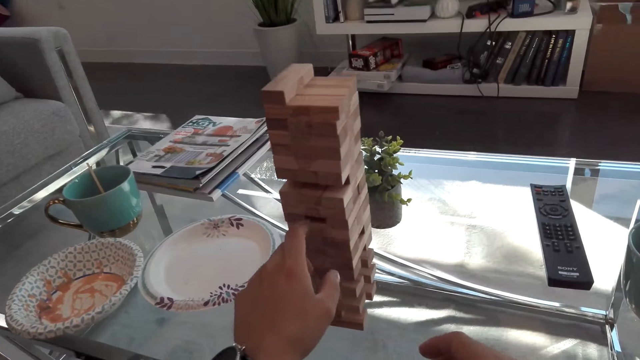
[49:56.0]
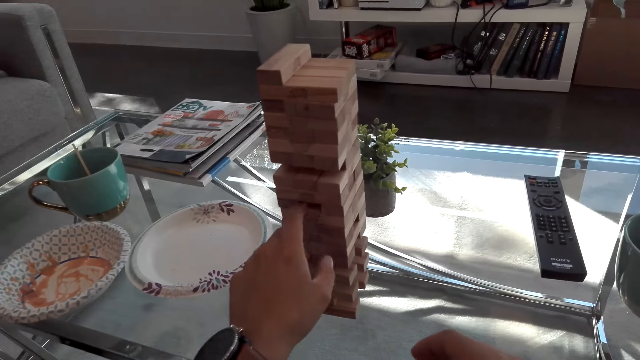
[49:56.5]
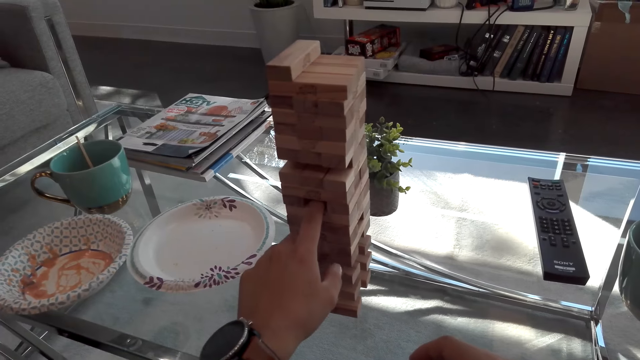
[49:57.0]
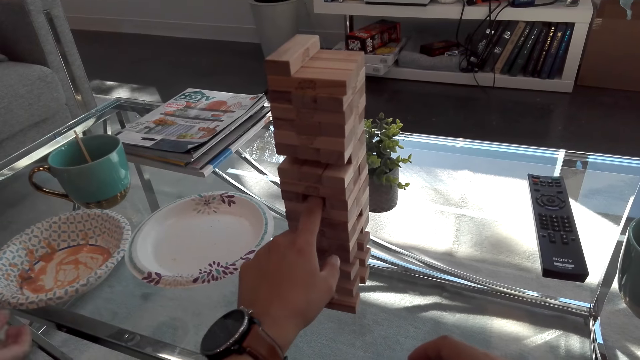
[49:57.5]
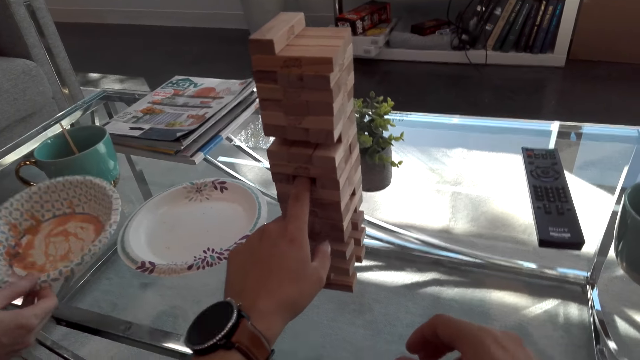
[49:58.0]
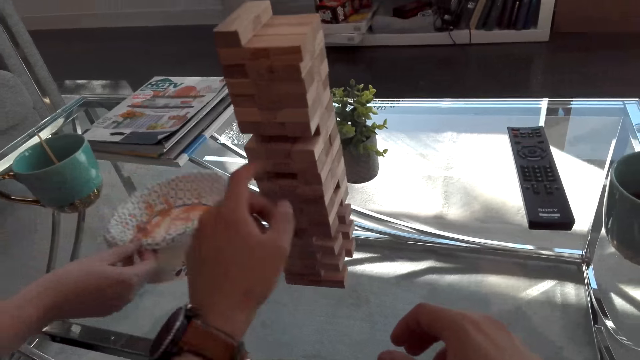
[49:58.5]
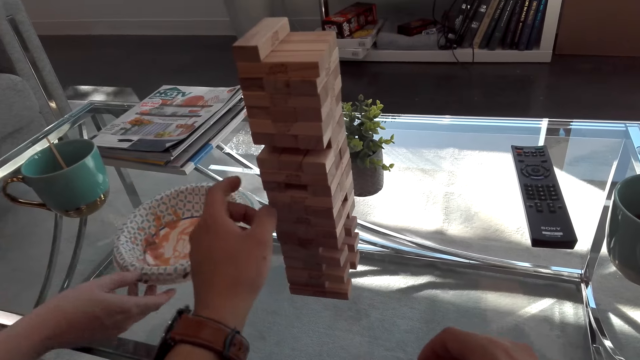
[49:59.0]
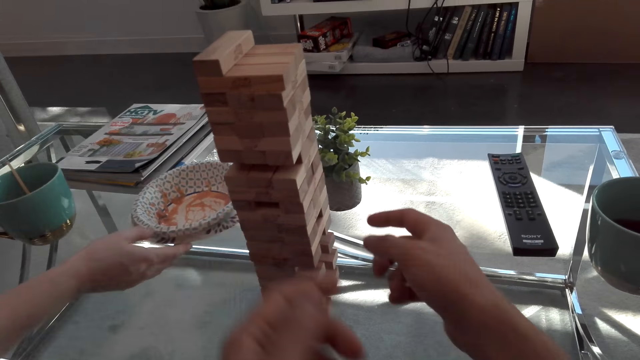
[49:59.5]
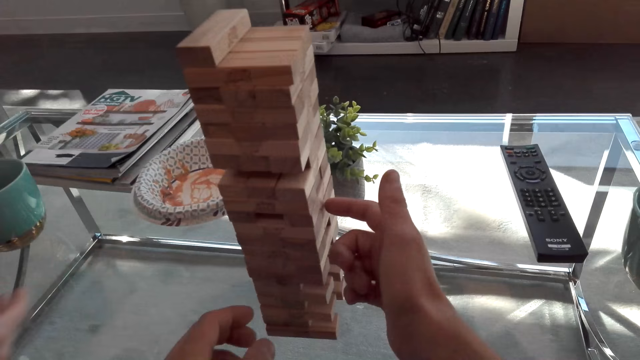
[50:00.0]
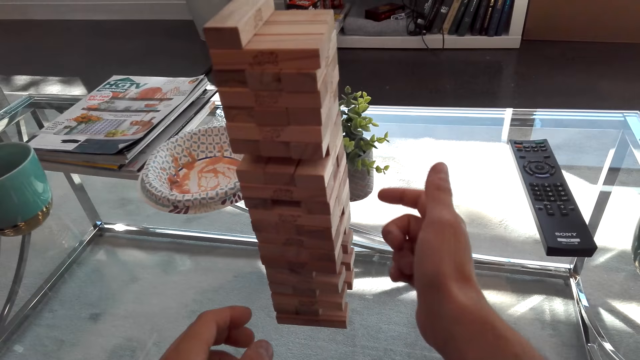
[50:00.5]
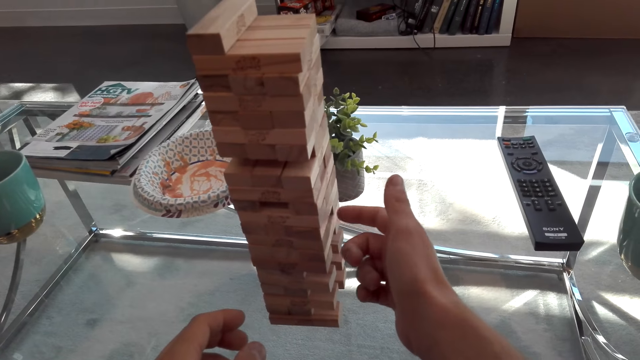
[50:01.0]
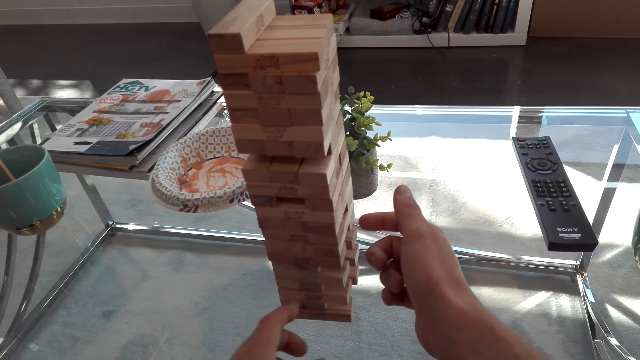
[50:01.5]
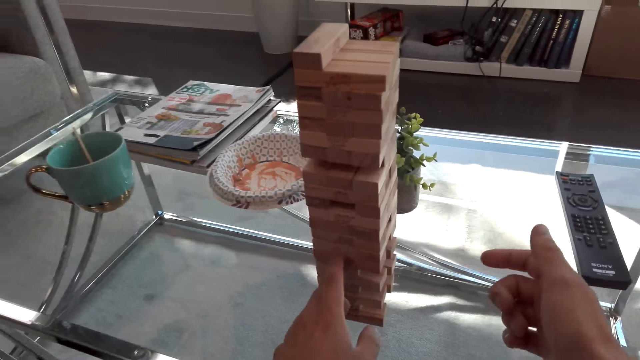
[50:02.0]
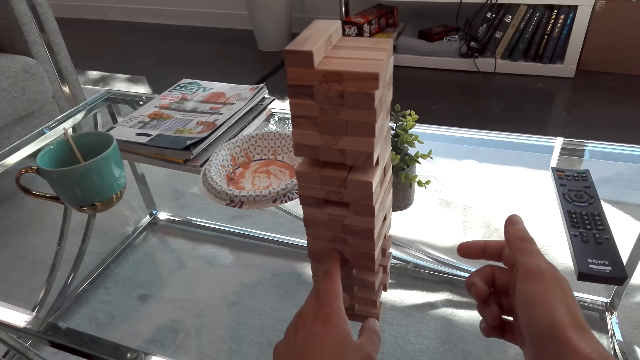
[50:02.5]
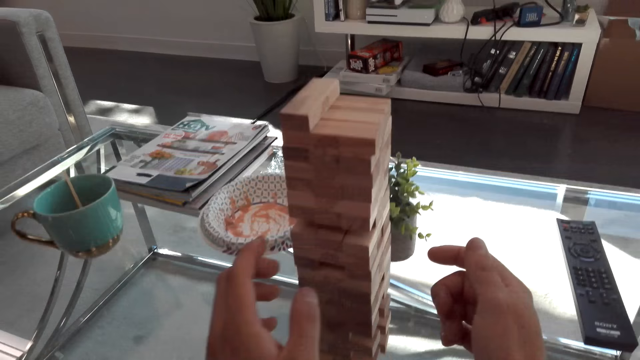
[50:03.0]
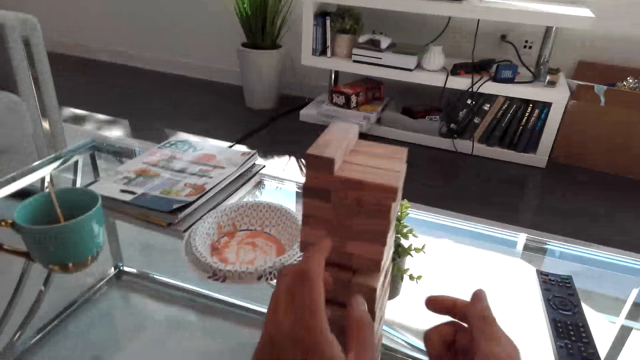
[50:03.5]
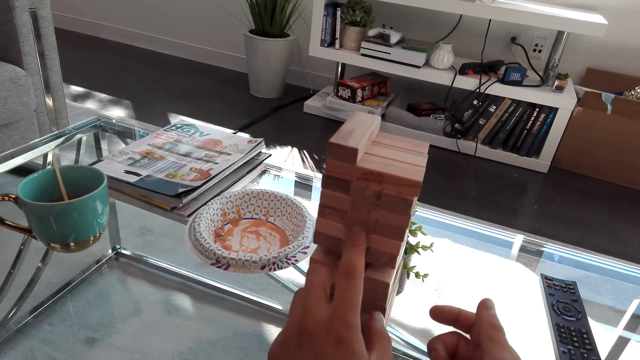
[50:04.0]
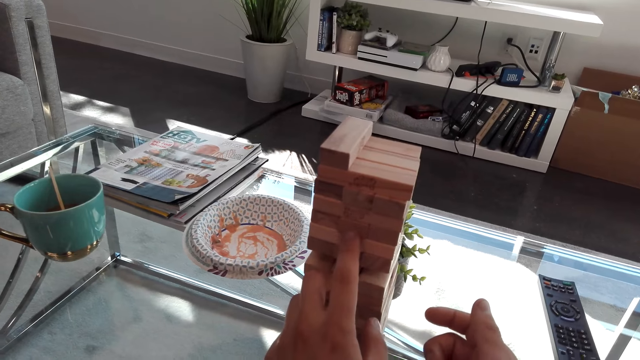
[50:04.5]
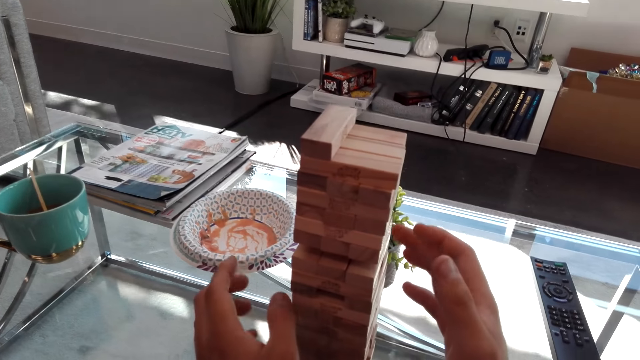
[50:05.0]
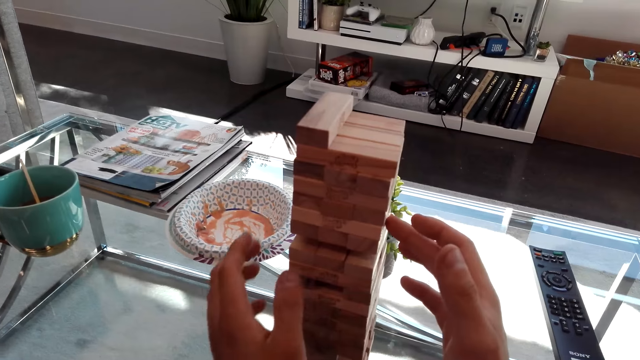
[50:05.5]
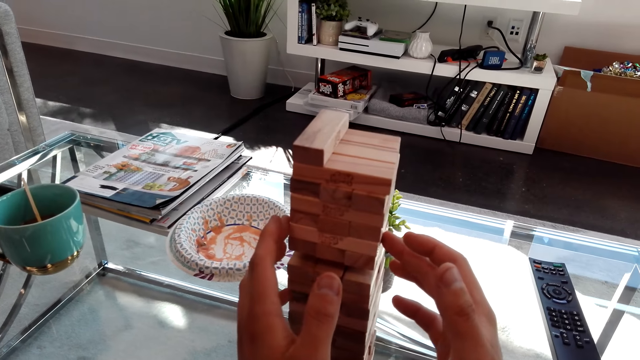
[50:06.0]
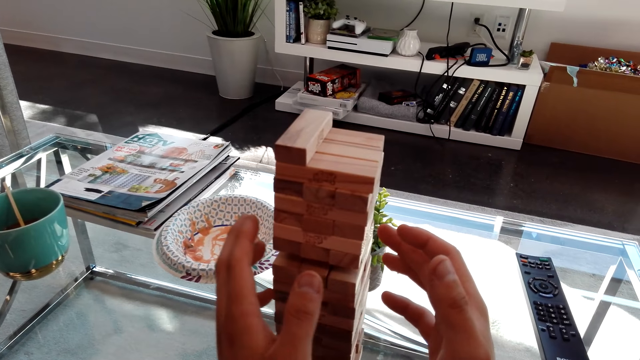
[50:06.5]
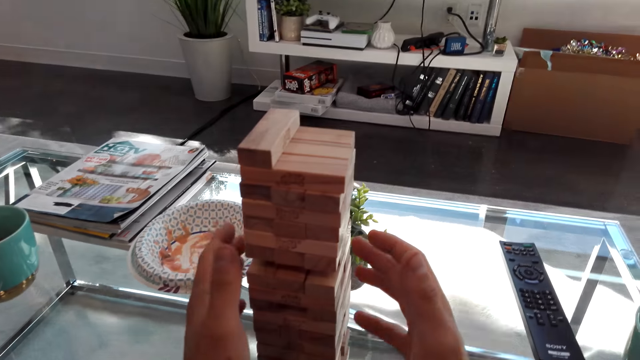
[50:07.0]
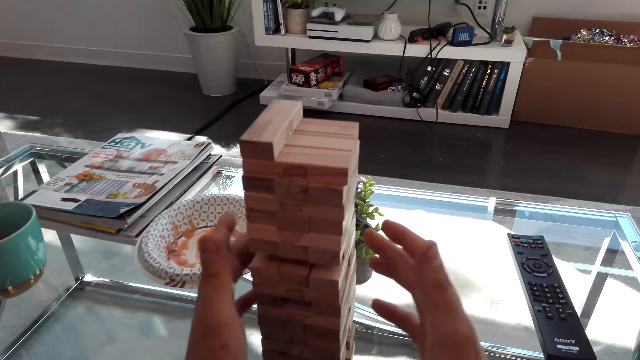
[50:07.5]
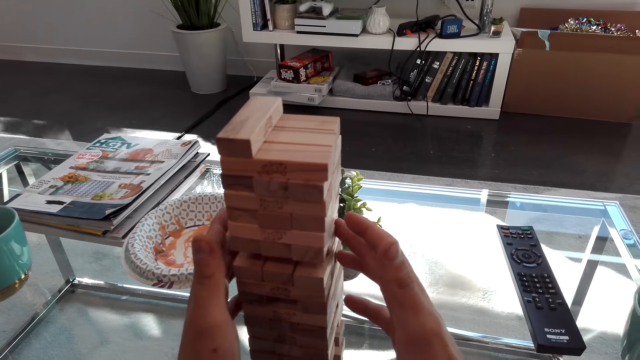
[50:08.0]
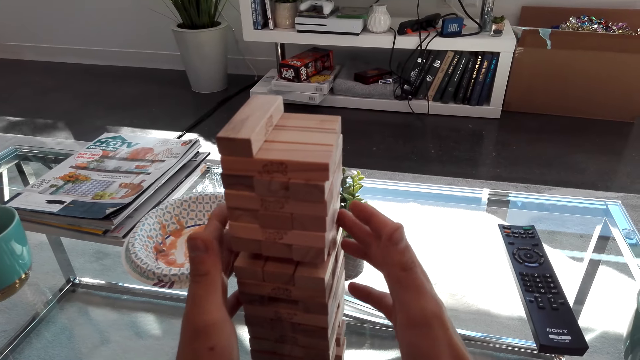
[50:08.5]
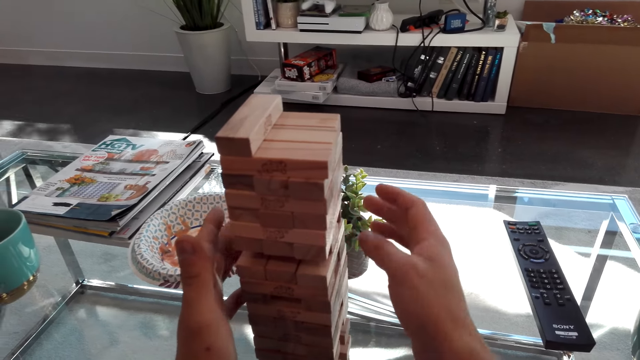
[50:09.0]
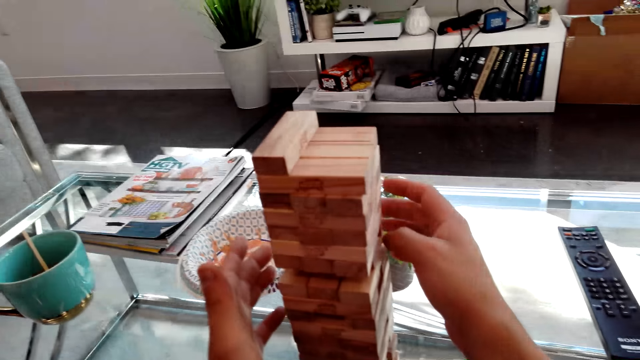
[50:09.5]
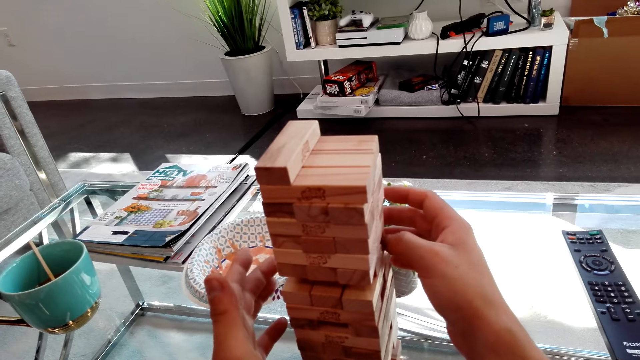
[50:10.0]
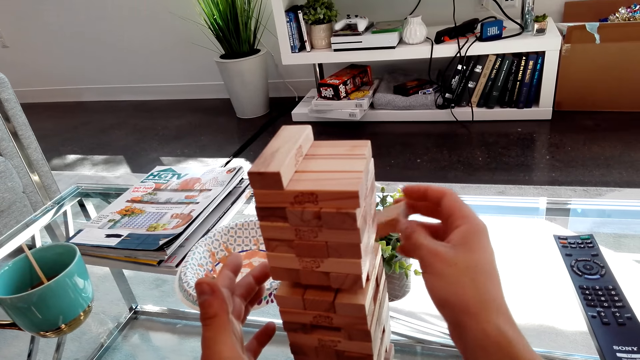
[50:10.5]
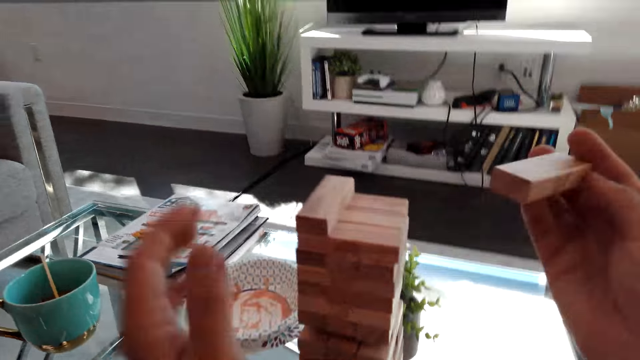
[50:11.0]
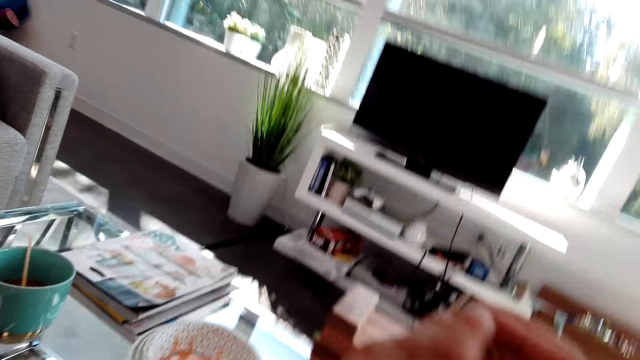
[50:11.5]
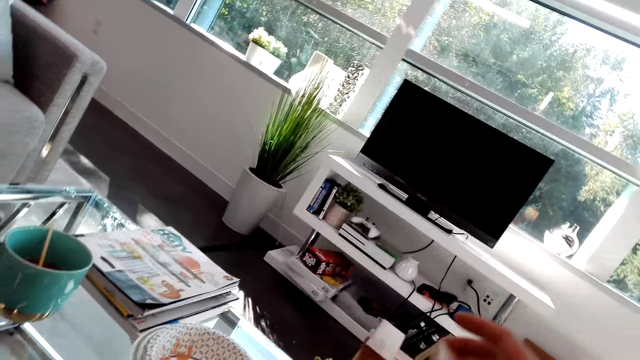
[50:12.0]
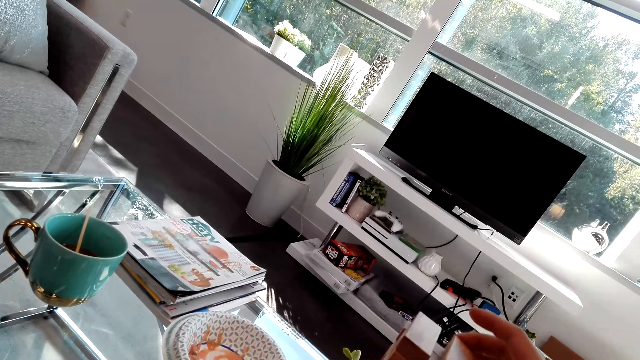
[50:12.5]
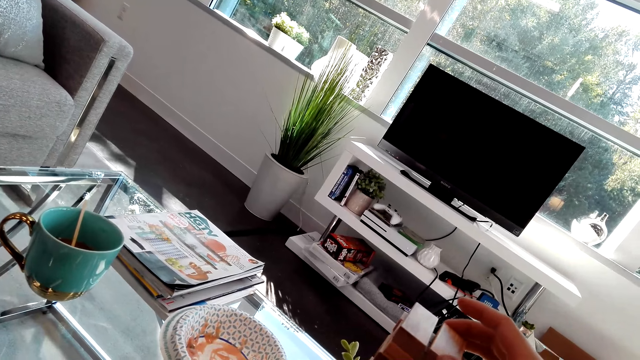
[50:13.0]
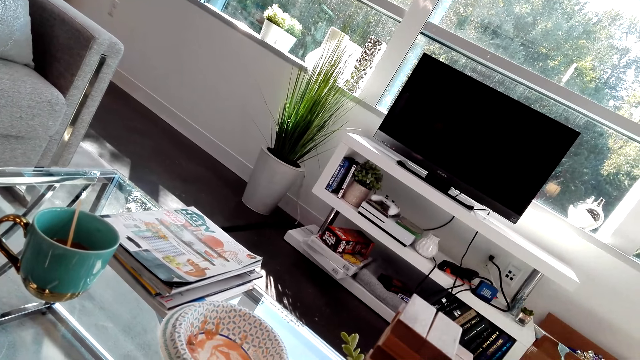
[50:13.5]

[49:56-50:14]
The camera wearer touches the puzzles. A woman picks up the plate, puts the plate together, and pushes the plate on the table. The camera wearer touches the puzzles. They remove the piece of puzzle. They hold the piece of puzzle. They put the piece of puzzle on the puzzles. They play the Jenga game.

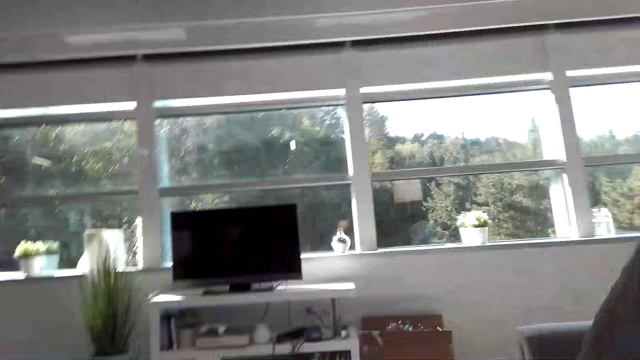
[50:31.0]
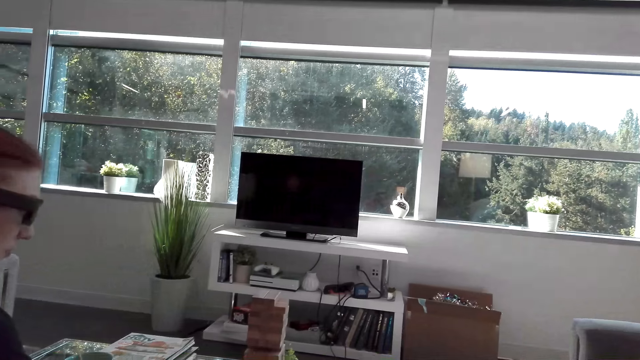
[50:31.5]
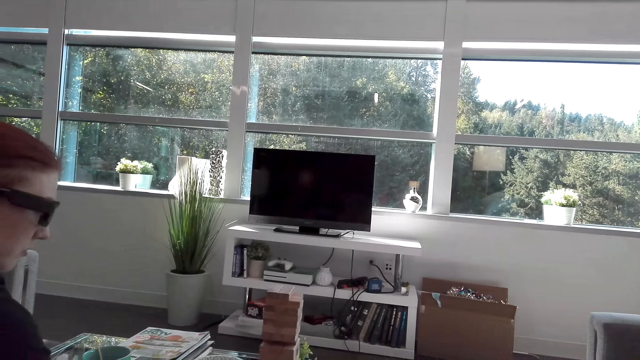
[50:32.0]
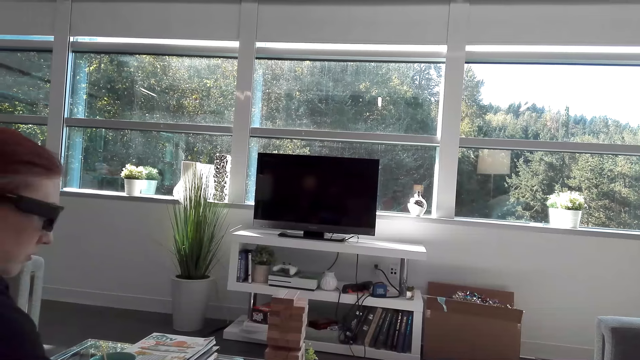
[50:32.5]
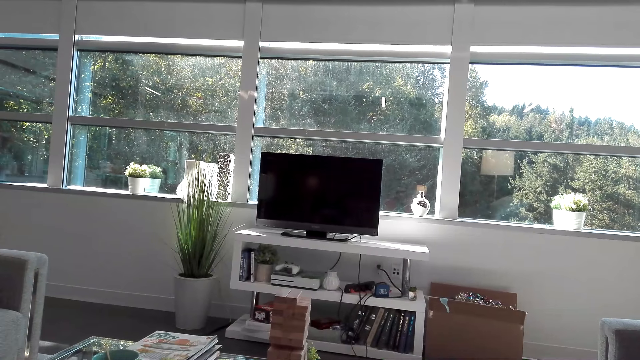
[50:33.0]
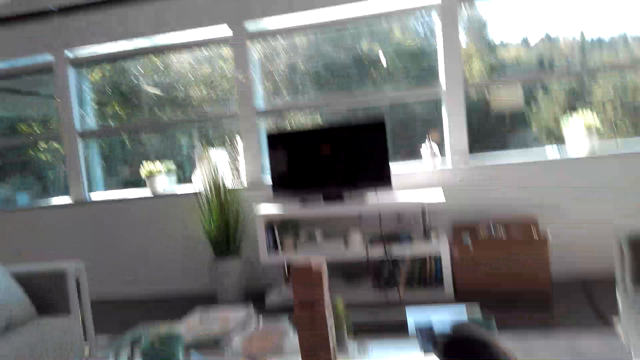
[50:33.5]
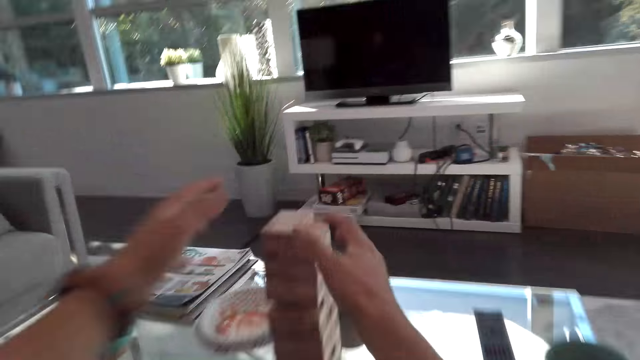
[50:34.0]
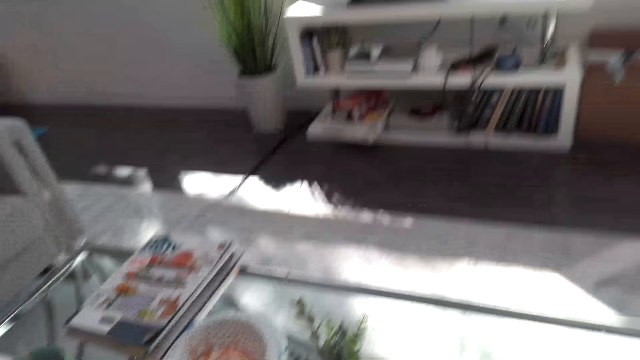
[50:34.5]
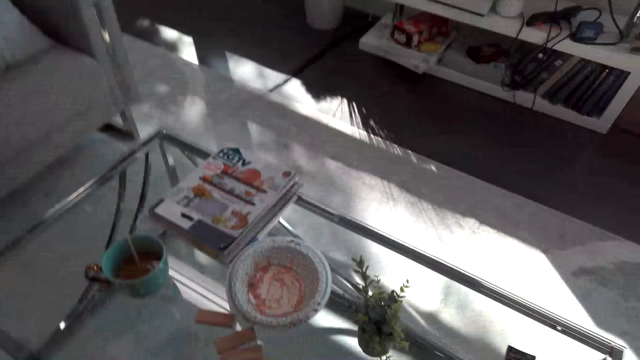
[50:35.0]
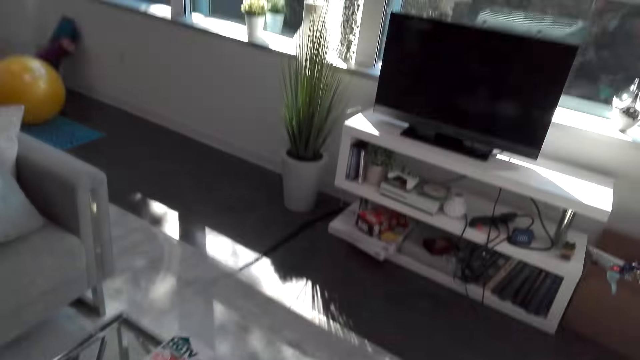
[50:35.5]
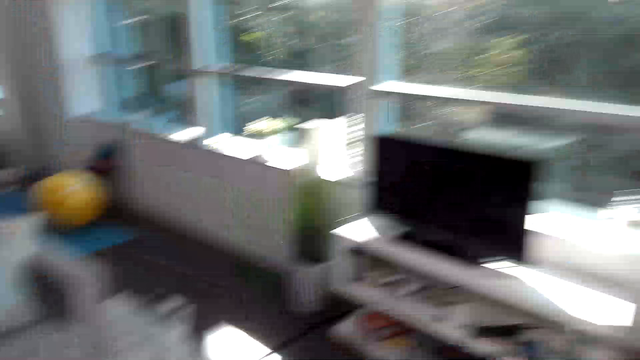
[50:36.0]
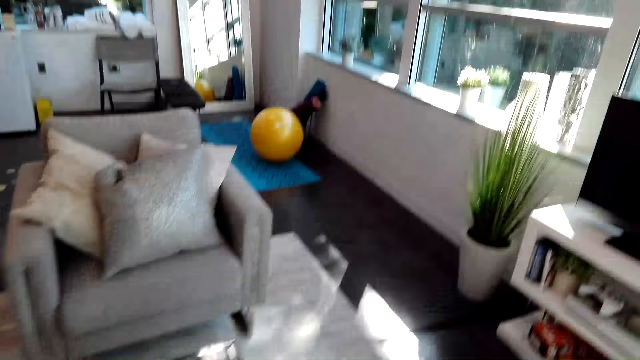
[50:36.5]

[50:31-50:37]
The camera wearer looks at the TV. They look around. They hold the Jenga game puzzles. They look at the table. They look at the TV.
